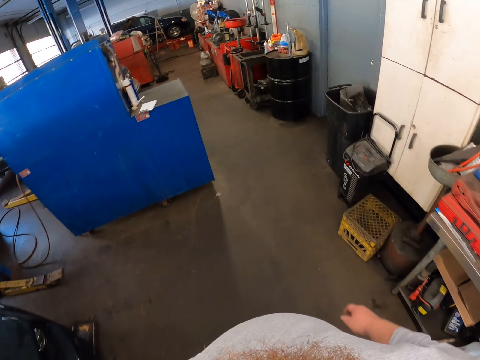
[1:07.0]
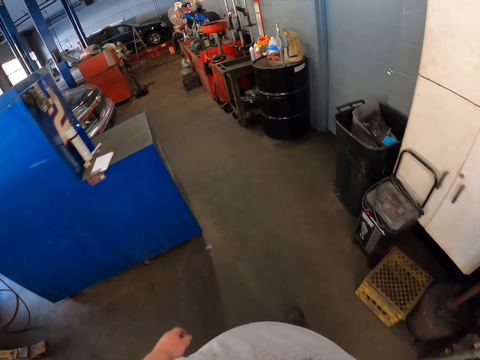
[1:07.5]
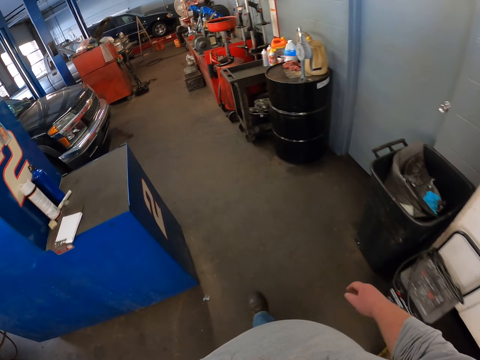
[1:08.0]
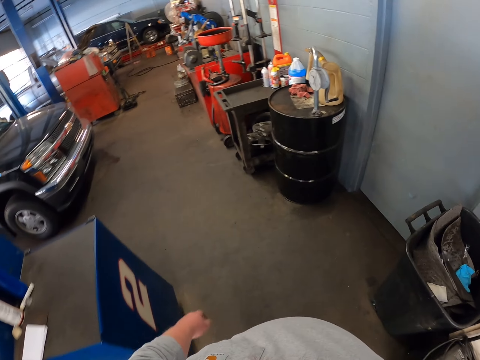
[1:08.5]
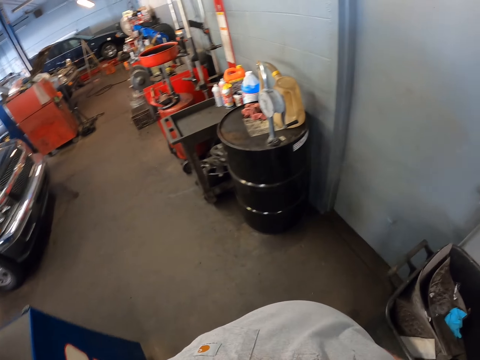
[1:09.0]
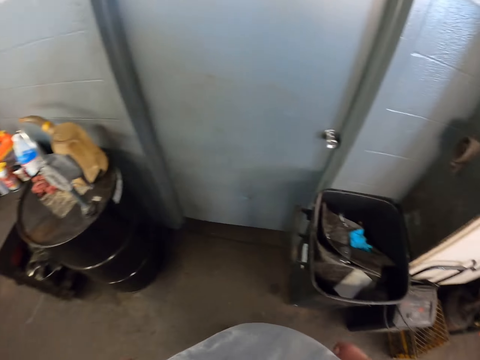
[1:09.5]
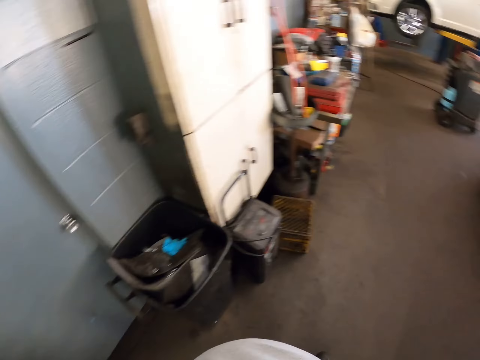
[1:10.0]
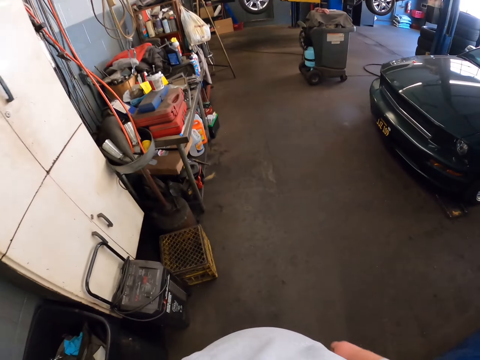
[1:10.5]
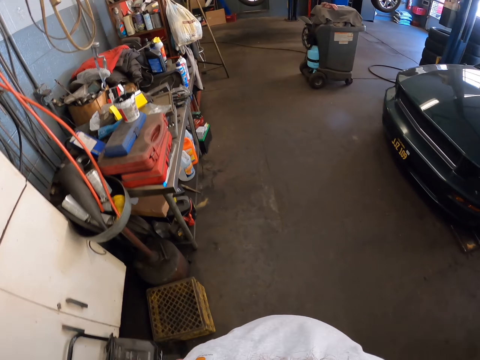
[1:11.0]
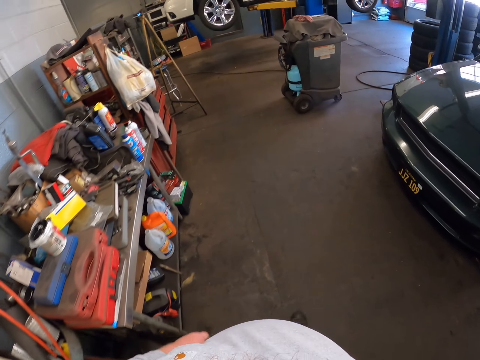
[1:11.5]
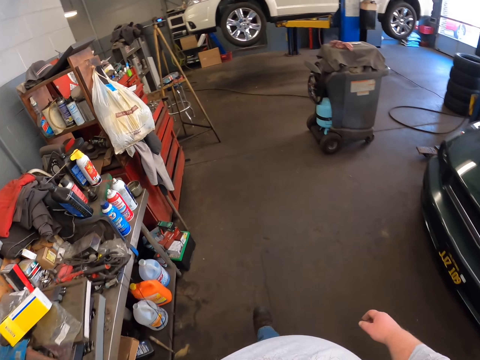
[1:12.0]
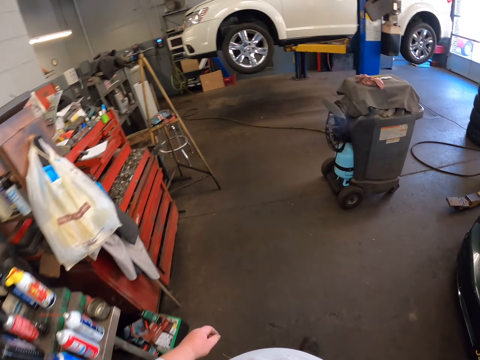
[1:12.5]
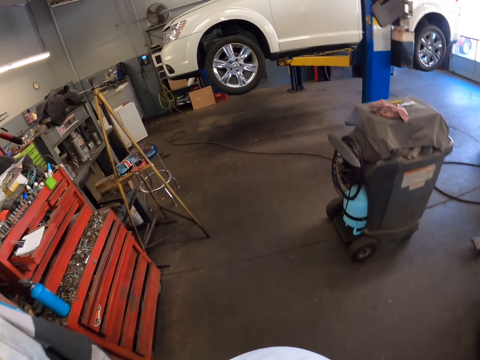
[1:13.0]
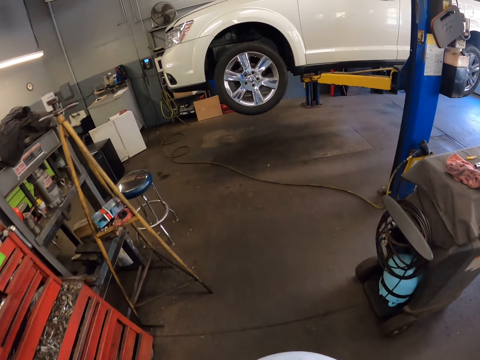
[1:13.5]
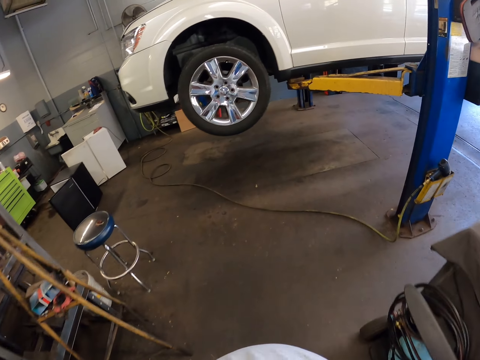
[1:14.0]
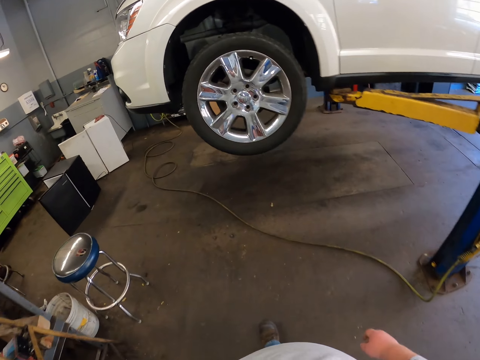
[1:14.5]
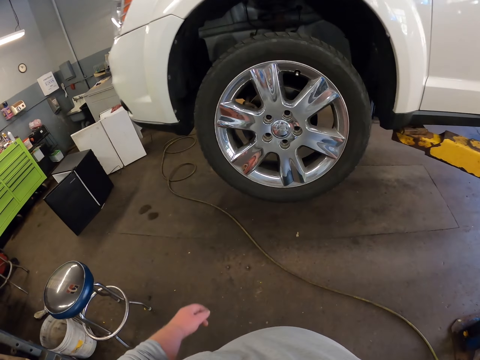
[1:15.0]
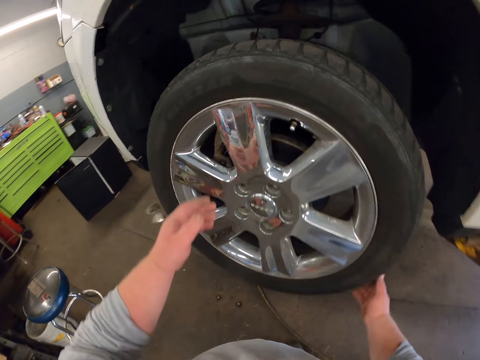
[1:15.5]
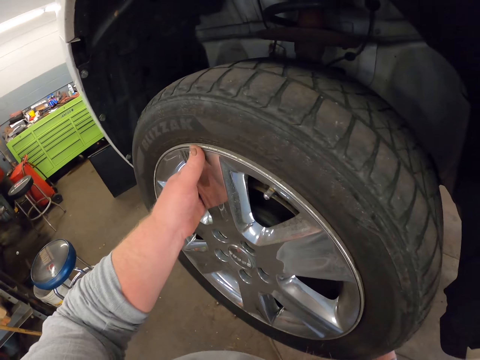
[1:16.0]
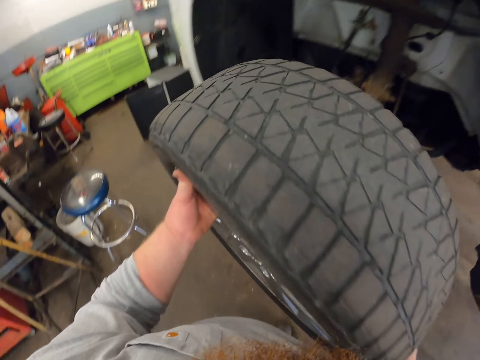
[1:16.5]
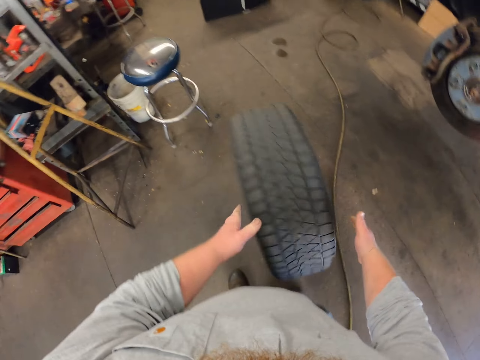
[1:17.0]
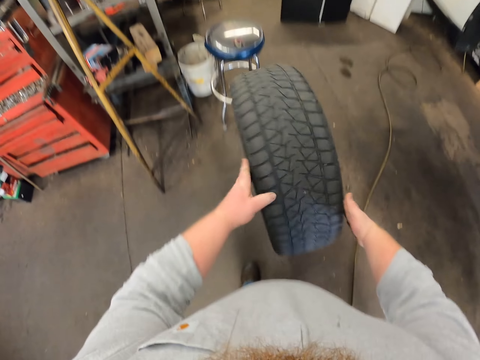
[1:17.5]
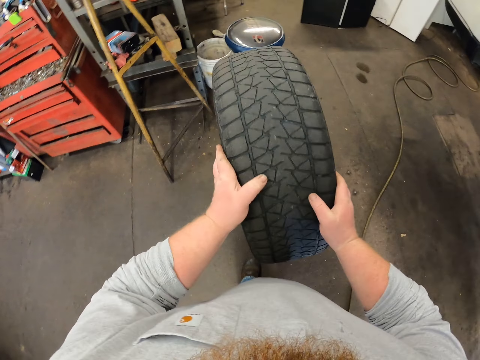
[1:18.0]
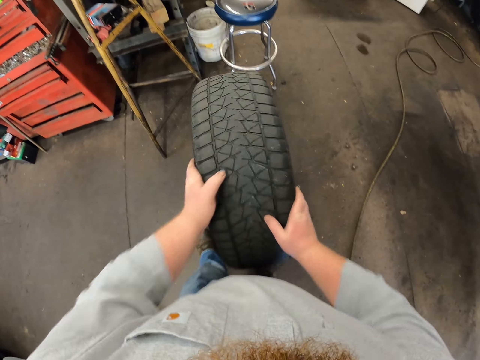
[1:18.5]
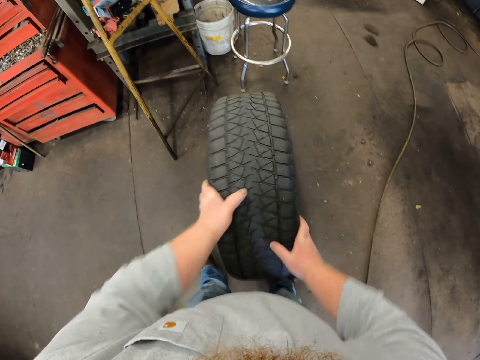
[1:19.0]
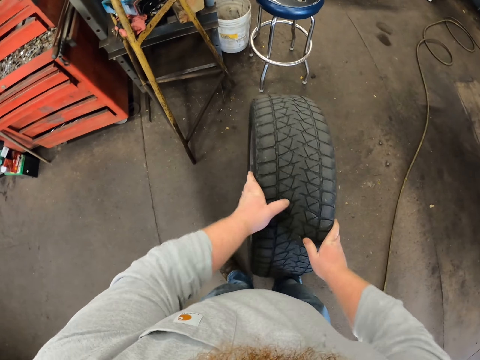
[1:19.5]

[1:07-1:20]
The camera wearer turns around and walks forward. They remove the tire. They touch the tire. They bounce the tire on the floor.

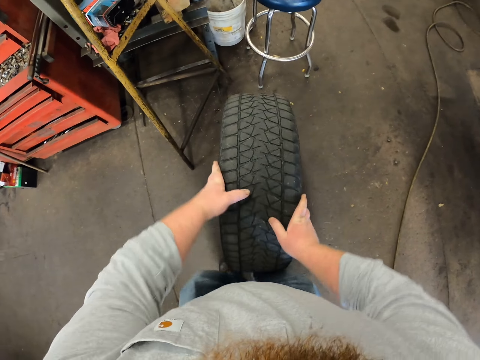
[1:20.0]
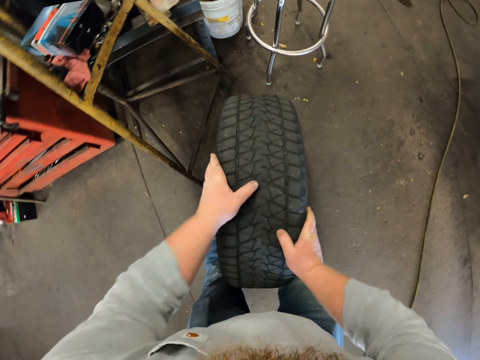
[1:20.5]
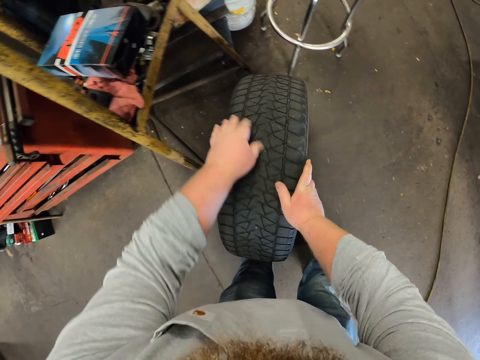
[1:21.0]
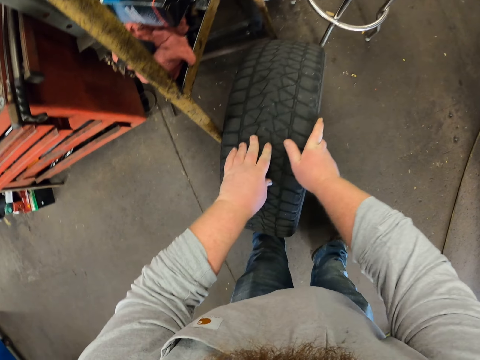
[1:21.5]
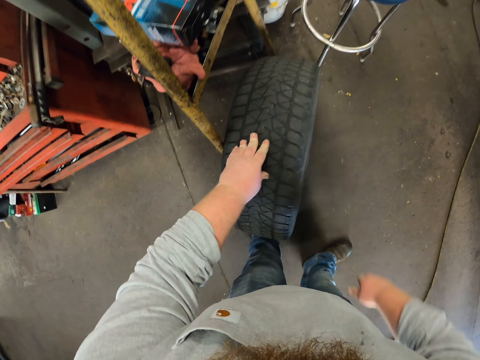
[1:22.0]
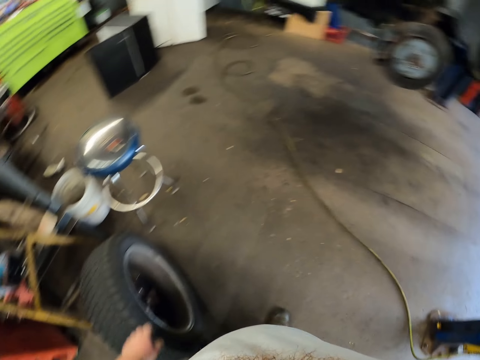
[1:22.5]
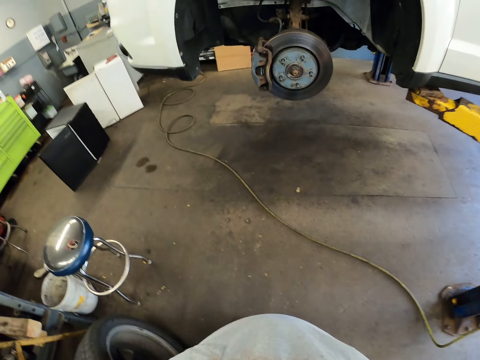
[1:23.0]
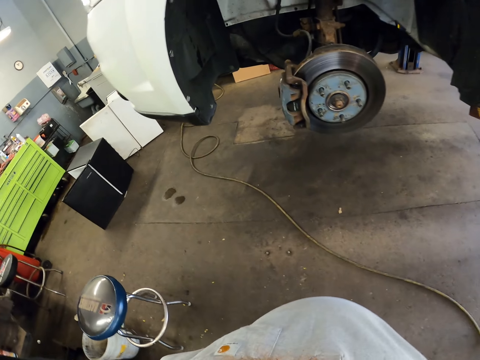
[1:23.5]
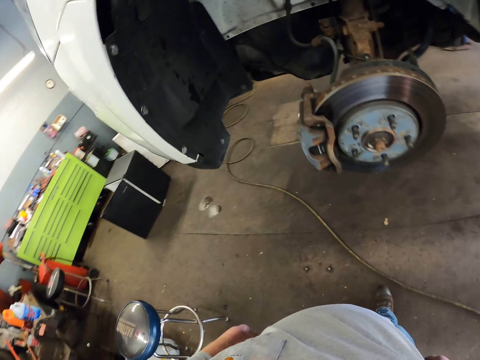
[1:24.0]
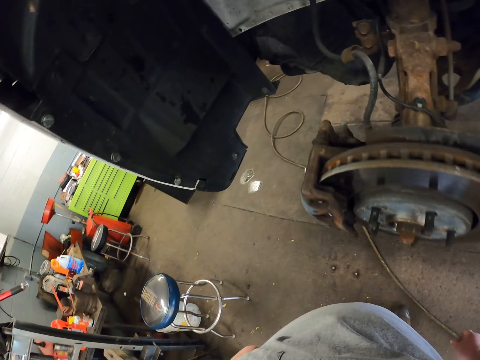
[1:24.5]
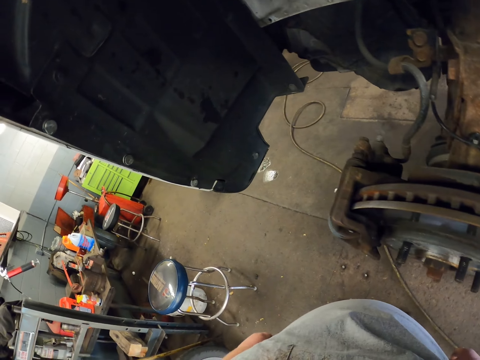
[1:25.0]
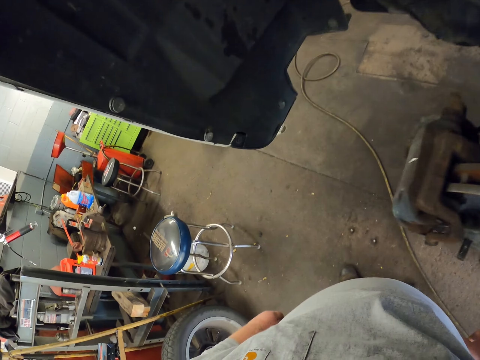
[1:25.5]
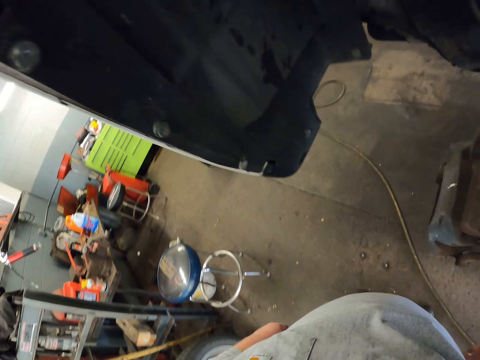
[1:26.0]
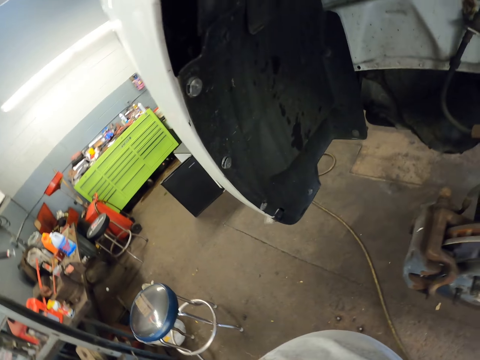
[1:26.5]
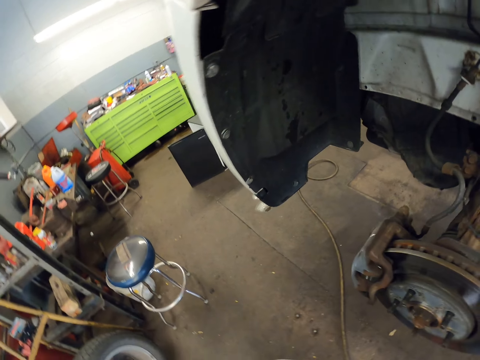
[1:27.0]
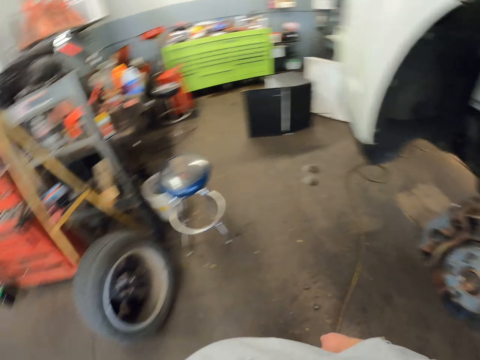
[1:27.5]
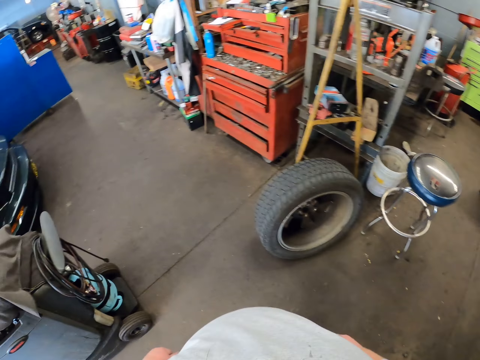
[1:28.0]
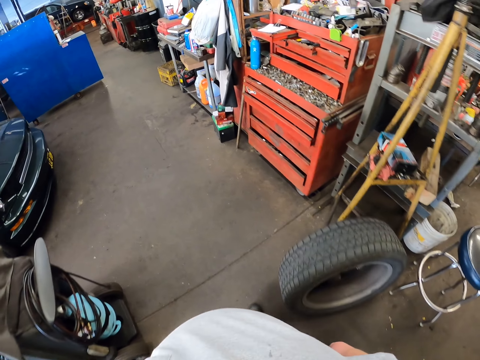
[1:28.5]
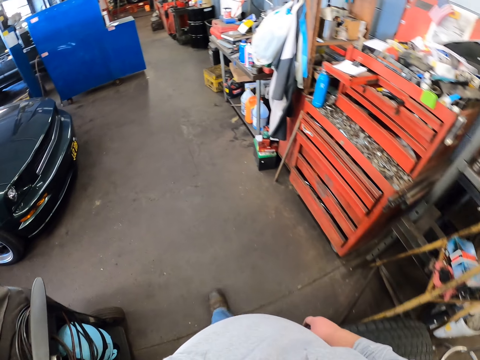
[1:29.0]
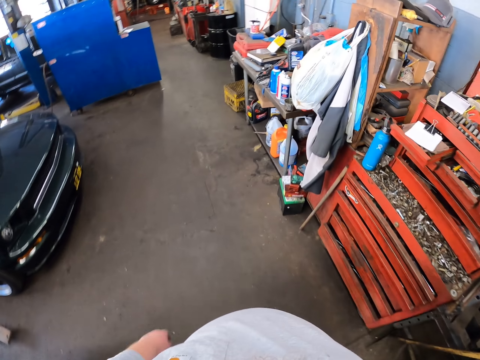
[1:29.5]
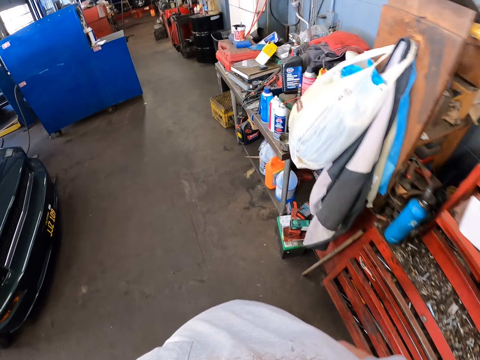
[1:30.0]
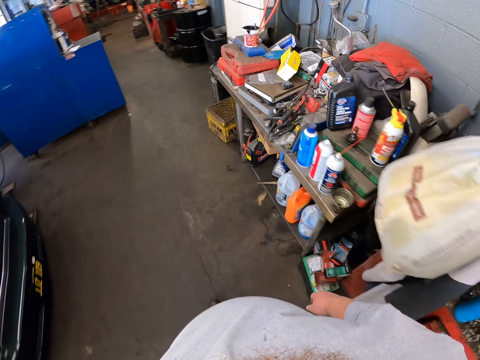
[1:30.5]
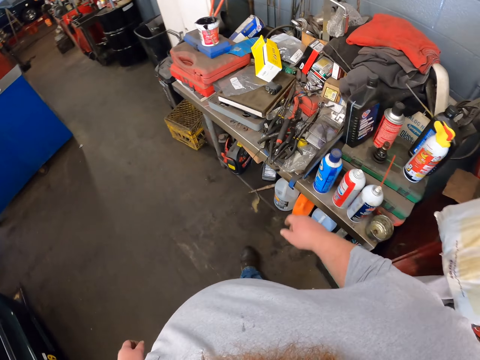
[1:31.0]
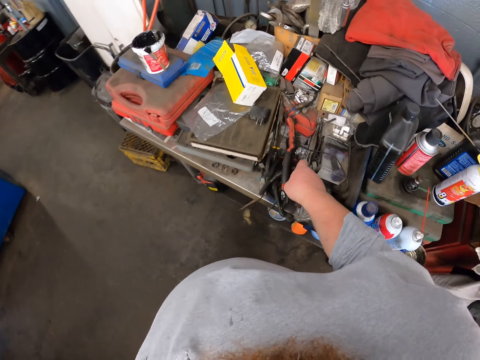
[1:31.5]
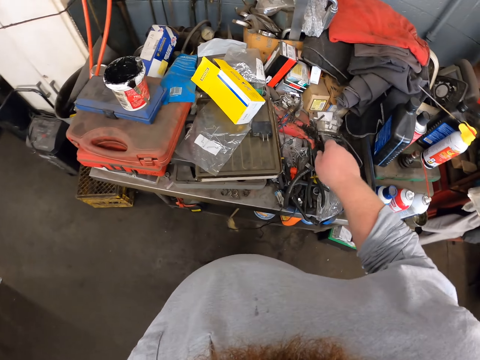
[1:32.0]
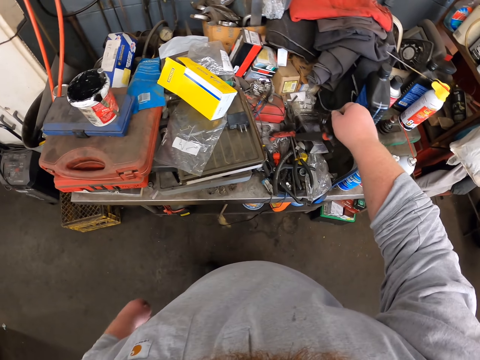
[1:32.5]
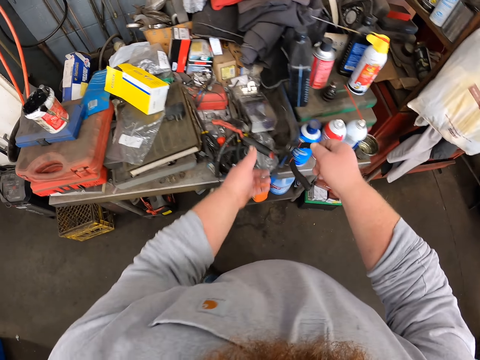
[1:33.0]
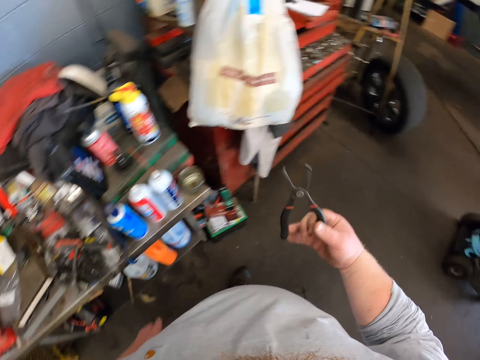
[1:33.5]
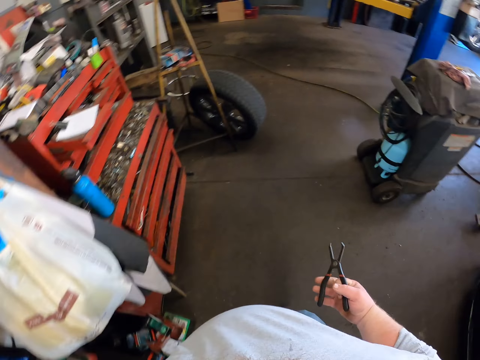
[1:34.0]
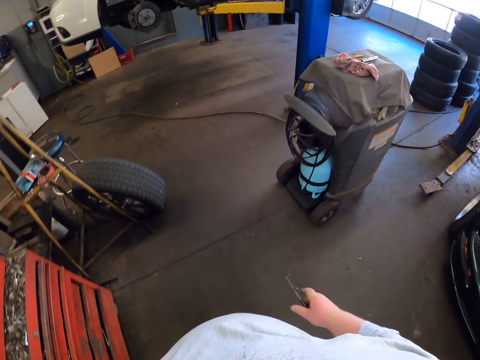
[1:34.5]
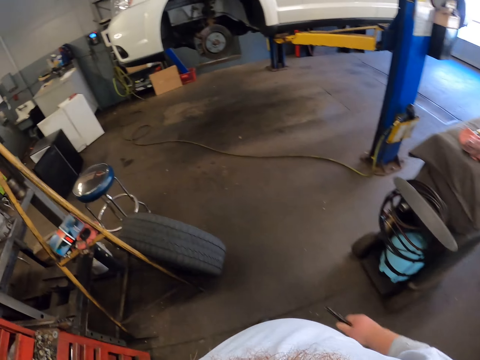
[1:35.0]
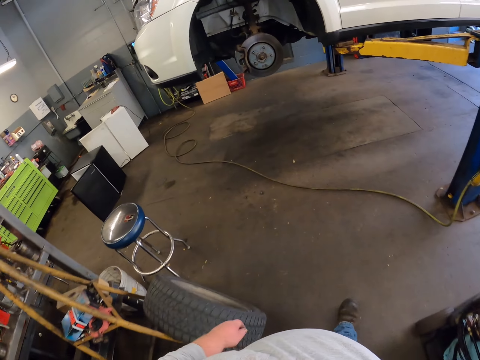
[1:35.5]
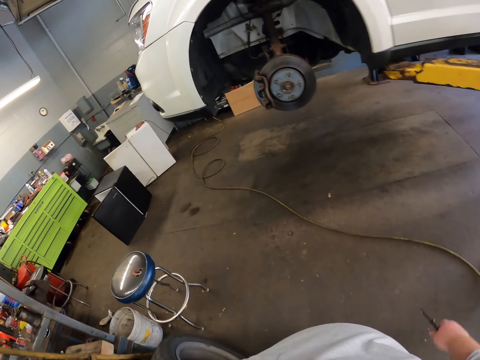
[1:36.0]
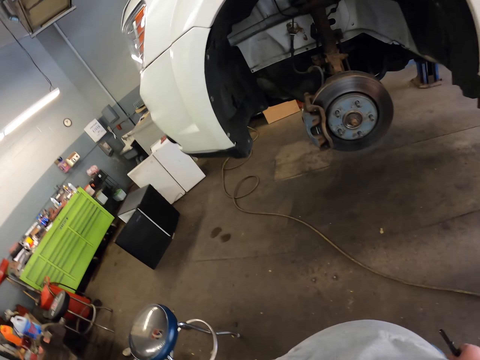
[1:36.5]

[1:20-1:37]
The camera wearer leans the tire against the stool on the floor. They stare at the car. They move towards the table. They pick up the pliers on top of the cupboard. They move towards the car.
